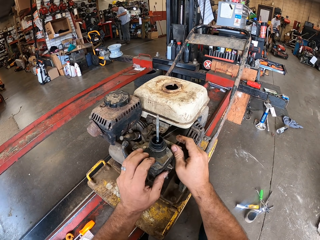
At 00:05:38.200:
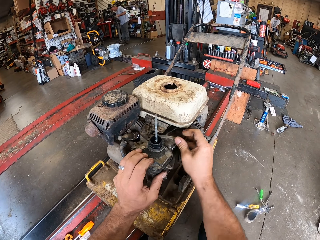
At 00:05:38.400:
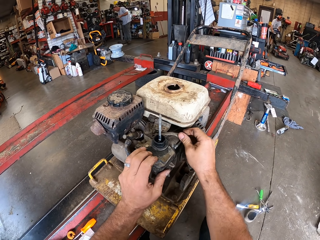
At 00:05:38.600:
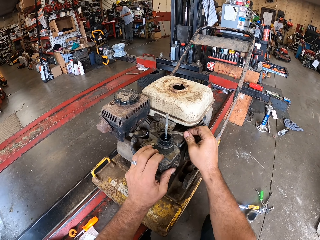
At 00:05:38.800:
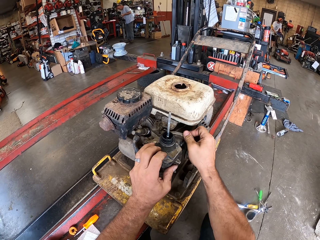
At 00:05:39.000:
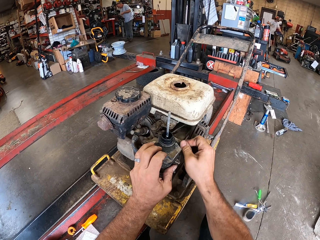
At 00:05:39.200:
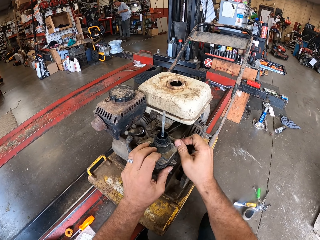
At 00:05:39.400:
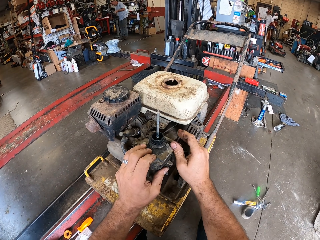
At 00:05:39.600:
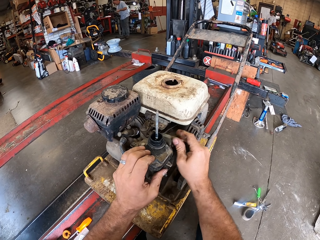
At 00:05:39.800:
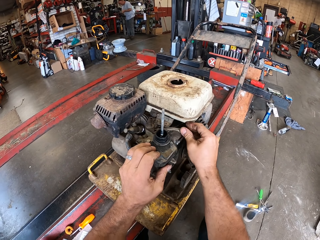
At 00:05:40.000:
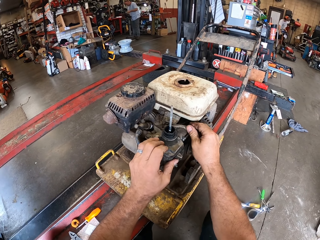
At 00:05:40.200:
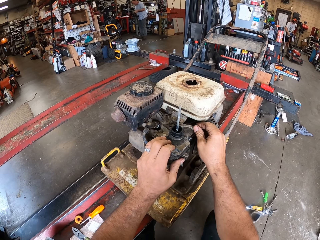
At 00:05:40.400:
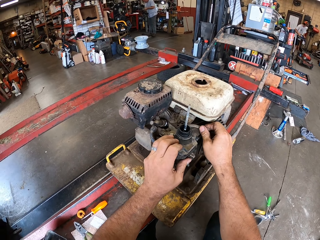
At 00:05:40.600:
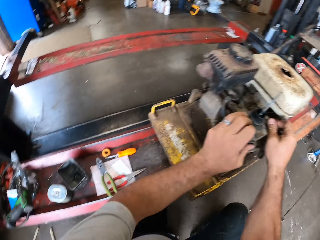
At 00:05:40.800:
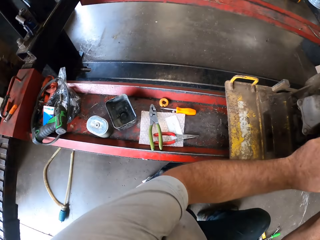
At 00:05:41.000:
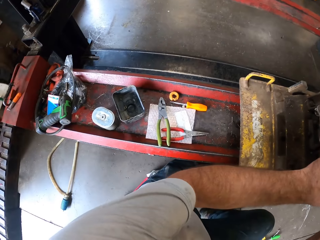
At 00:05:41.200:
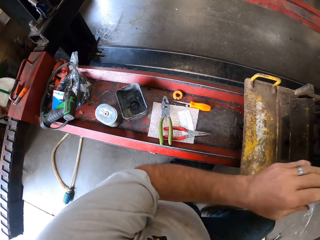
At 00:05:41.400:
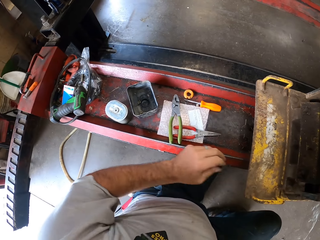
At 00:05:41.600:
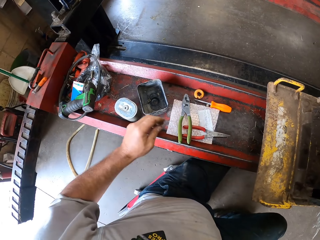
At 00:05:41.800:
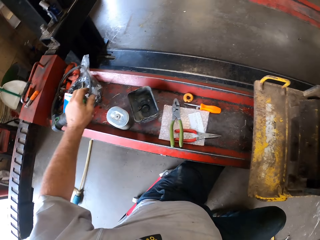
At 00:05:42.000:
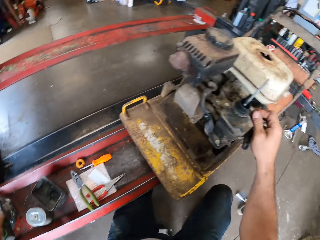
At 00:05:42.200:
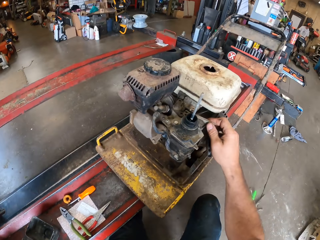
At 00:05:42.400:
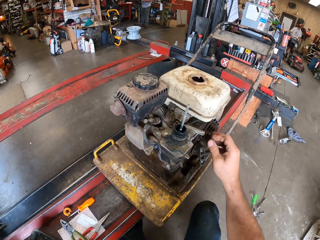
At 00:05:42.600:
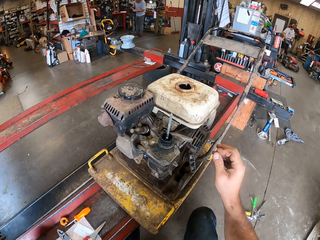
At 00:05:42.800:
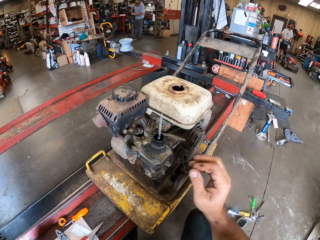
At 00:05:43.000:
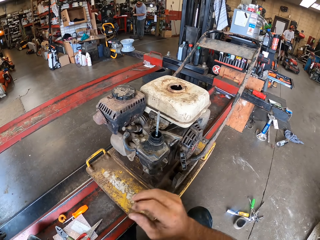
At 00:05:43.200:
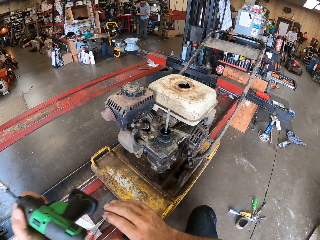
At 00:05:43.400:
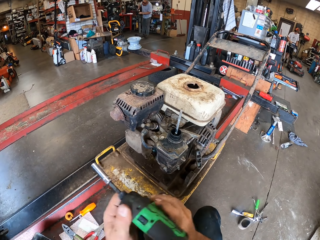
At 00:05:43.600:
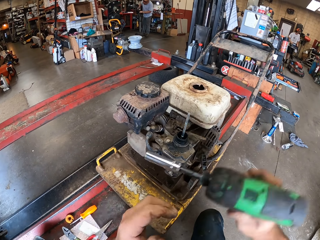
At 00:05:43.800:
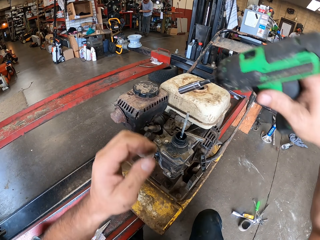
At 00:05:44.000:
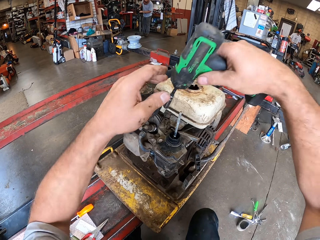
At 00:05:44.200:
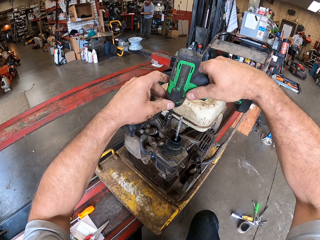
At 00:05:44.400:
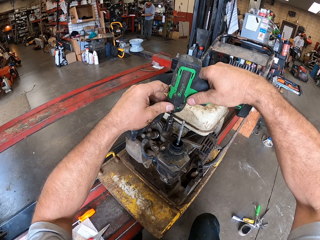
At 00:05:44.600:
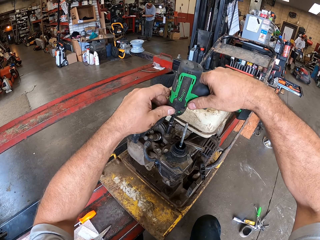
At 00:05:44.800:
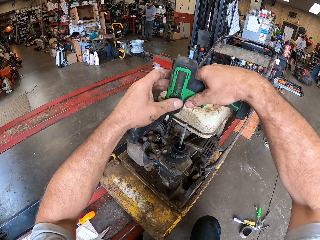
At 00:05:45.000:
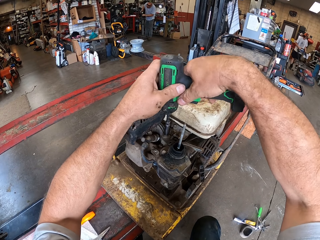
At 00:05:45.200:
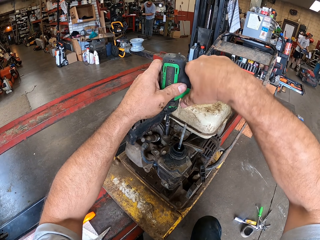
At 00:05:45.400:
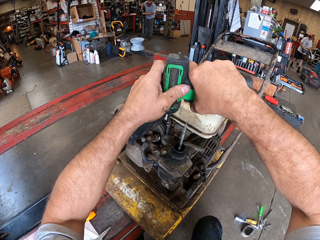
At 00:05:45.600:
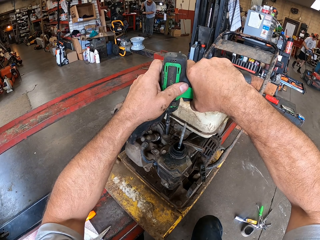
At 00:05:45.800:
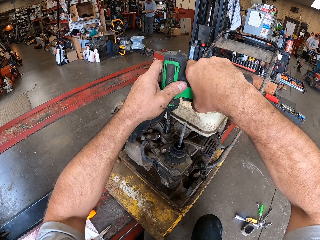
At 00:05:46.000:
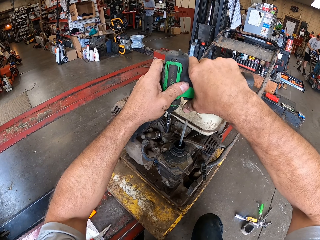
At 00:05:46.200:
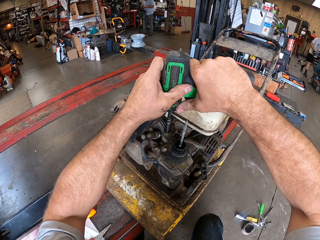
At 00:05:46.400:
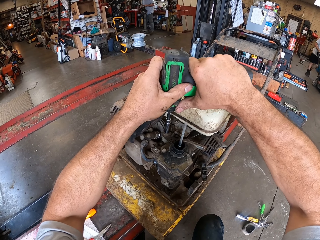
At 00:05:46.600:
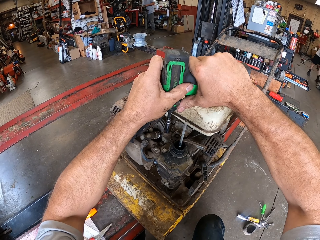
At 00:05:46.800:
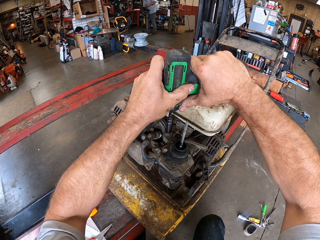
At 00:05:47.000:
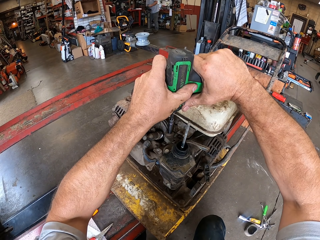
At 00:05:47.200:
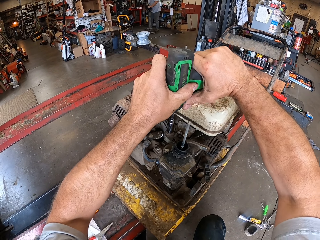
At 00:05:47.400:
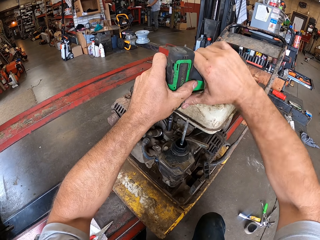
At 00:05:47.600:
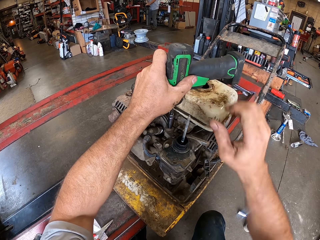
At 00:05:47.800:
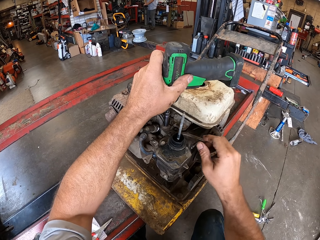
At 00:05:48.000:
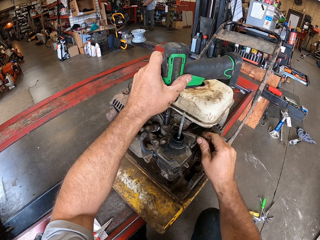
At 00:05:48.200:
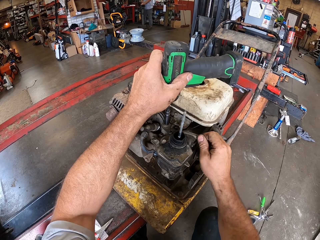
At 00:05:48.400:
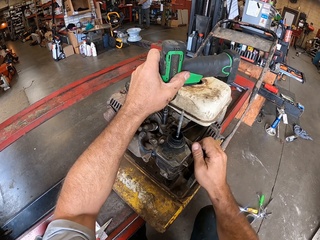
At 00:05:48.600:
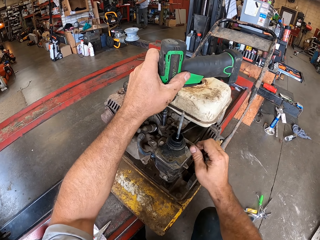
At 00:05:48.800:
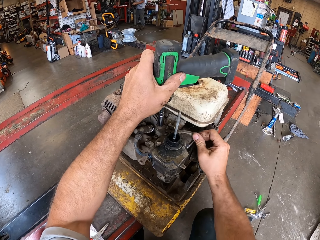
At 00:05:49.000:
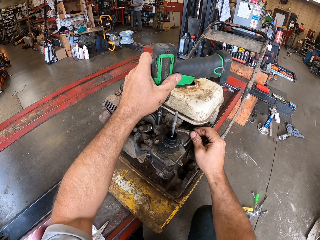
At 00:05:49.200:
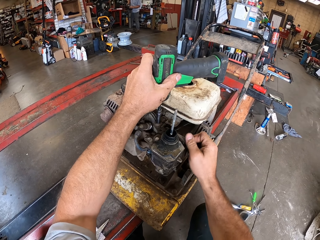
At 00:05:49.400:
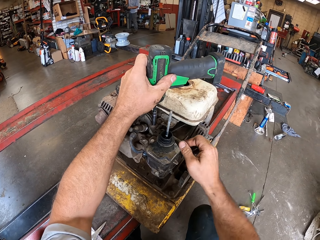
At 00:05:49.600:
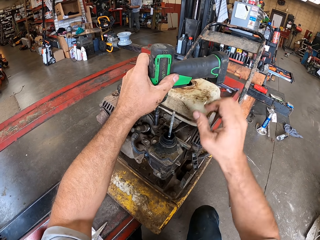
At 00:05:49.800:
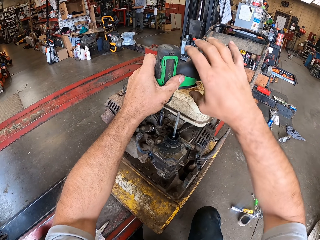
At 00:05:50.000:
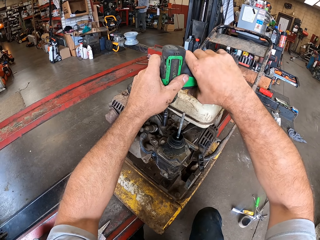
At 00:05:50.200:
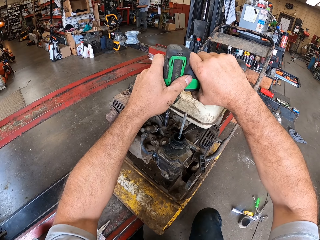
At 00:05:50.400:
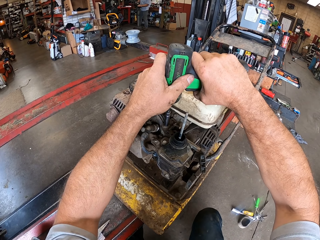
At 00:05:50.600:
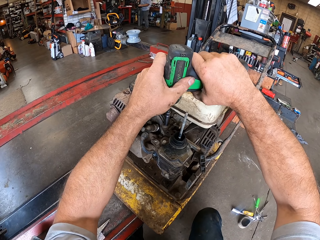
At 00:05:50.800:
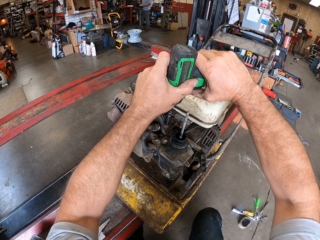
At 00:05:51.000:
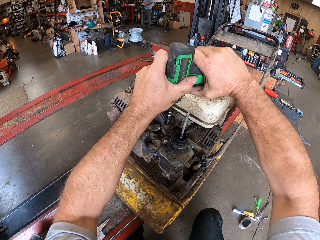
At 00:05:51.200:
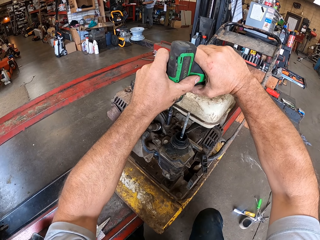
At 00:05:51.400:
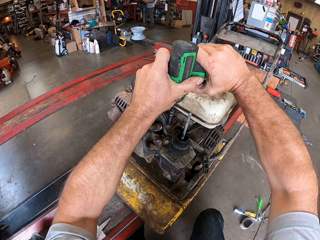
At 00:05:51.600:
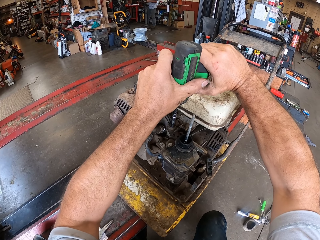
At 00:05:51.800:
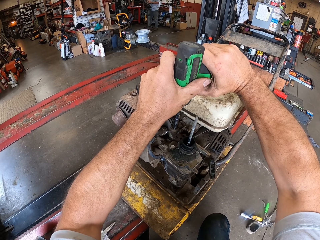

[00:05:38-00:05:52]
The camera wearer looks around. He picks the impact driver on the rack with his left hand. He lifts one hand. He looks around. He passes the impact driver to his right hand. He tightens a screw on the lawn mower with the impact driver. He adjusts the choke on the lawn mower. He shakes the gasoline filter cup. He tightens the screw on the lawn mower with the impact driver.

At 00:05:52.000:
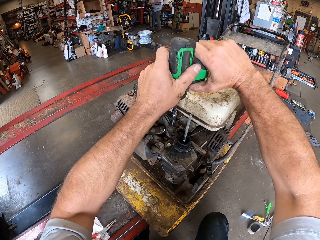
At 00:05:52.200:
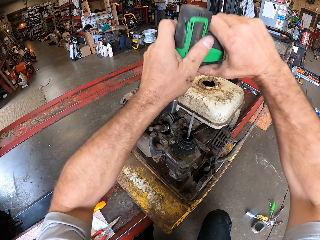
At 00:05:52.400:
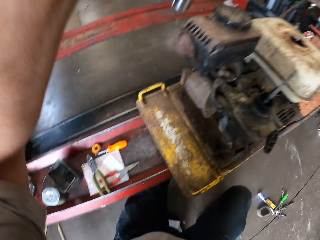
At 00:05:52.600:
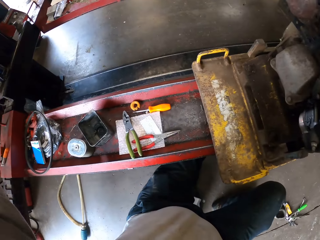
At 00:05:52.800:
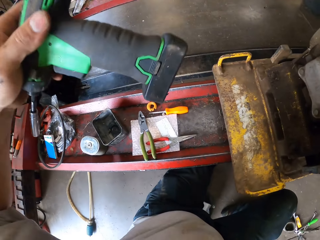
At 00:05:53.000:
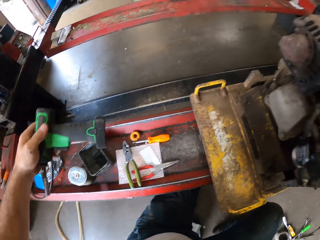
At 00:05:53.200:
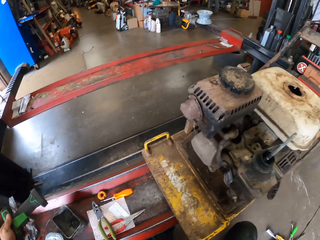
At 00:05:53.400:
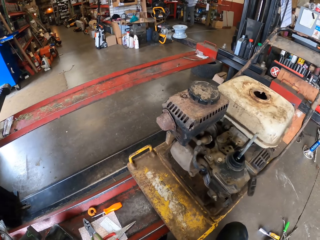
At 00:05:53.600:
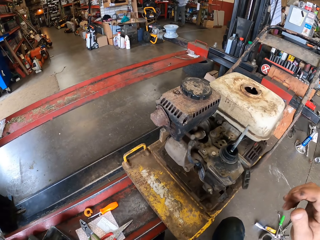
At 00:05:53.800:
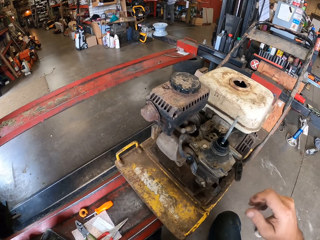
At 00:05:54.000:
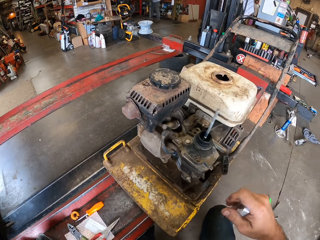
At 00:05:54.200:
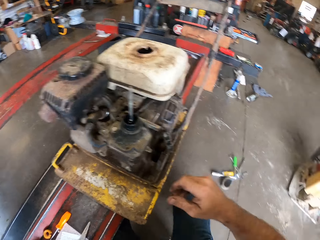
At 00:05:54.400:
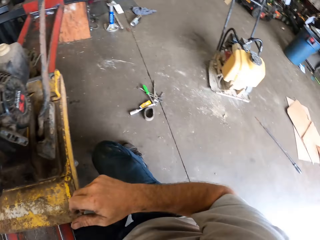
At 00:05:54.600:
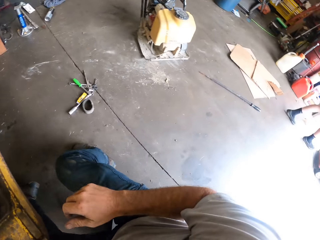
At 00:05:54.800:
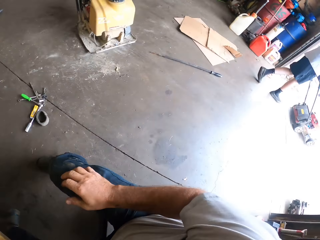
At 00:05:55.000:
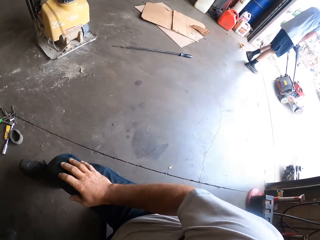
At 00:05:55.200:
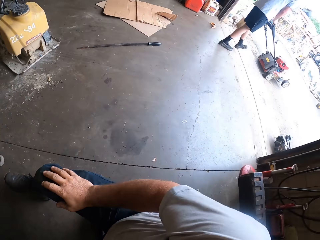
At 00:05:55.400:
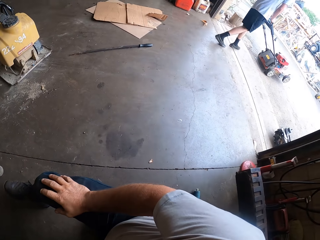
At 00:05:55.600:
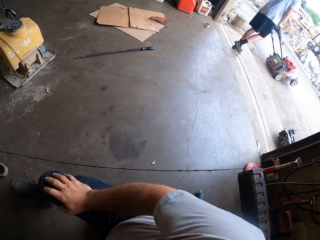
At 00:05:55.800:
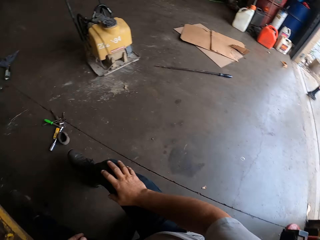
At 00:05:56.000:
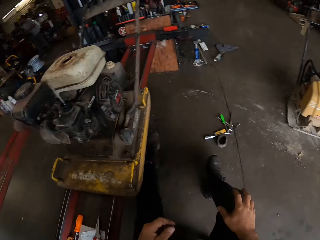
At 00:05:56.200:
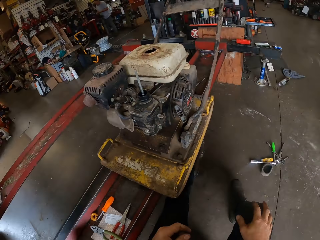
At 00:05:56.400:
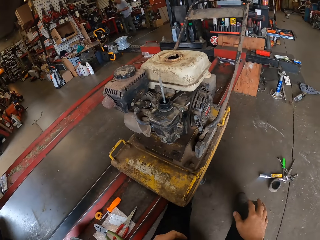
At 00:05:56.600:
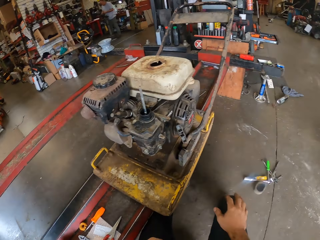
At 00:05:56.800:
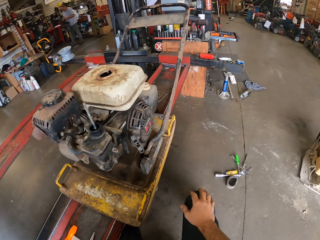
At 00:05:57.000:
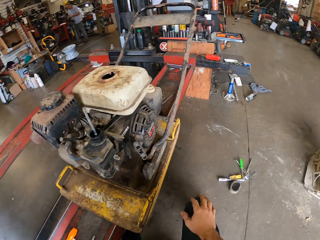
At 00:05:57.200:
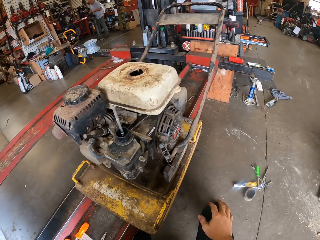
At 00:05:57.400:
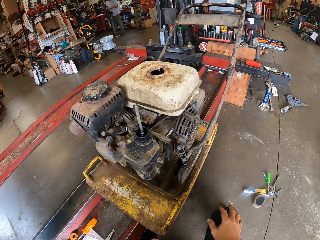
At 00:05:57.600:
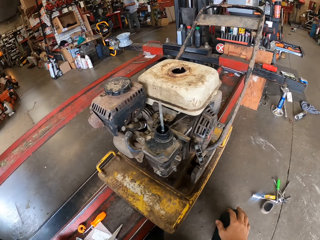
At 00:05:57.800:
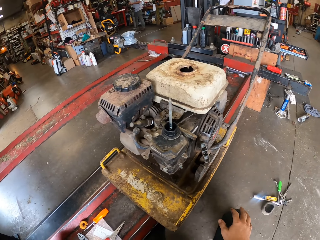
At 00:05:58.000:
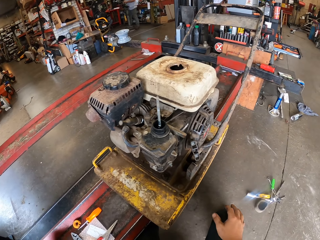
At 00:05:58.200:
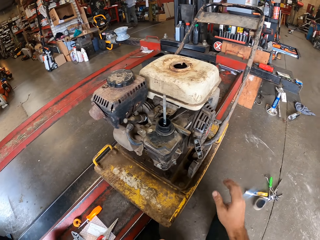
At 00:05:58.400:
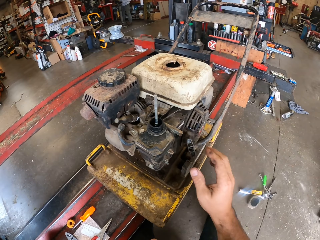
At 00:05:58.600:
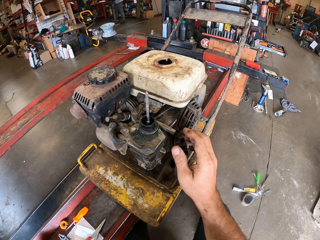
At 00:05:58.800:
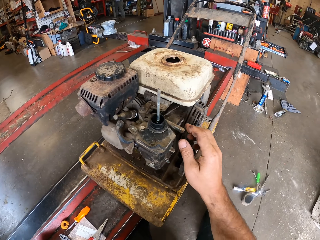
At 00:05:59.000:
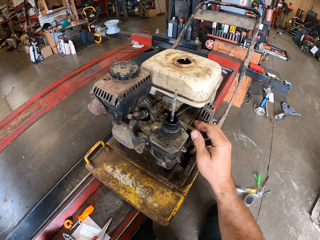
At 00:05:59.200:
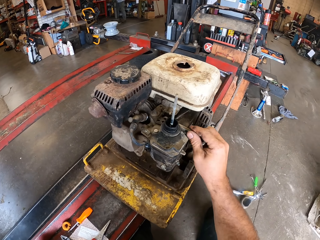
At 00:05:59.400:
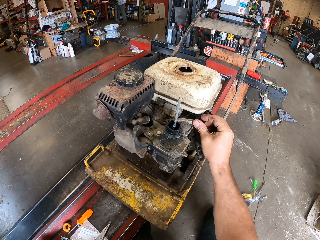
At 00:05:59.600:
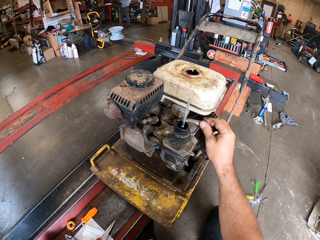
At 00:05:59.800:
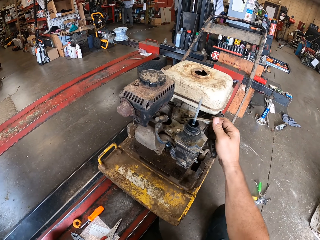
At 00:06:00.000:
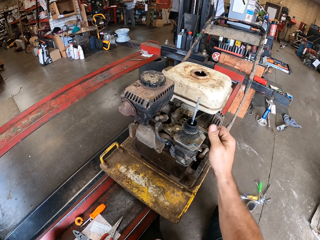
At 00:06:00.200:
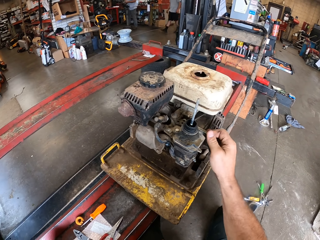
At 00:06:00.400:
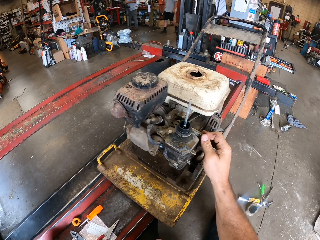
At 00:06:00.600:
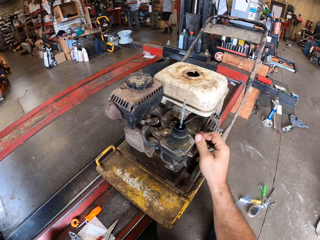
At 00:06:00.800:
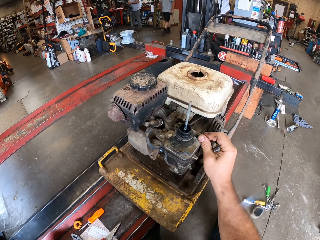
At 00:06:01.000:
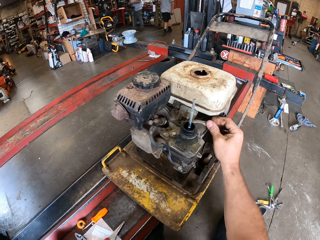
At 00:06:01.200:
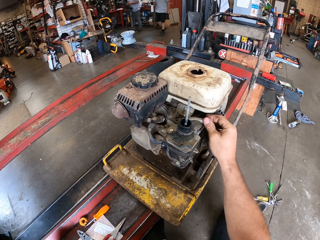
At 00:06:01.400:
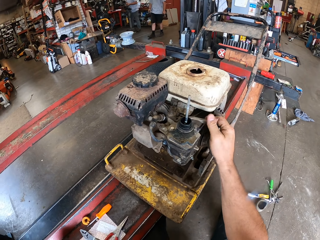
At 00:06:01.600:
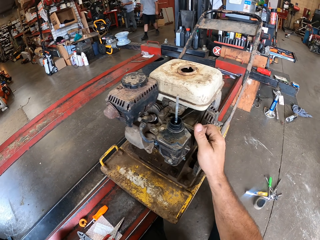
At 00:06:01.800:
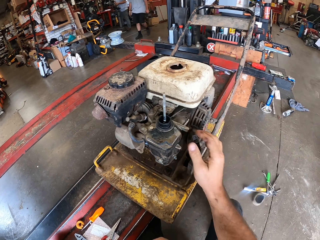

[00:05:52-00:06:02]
The camera wearer removes the power drill from the lawnmower. They put the power driver on the car raiser. They look around. A man drives a lawn mower out of the workshop. The camera wearer adjusts the choke on the lawn mower. They hold the lawnmower. They shake the gasoline filter cup.
